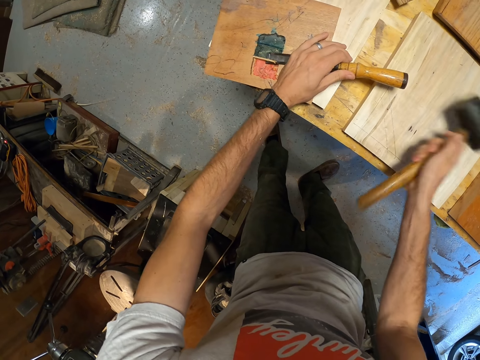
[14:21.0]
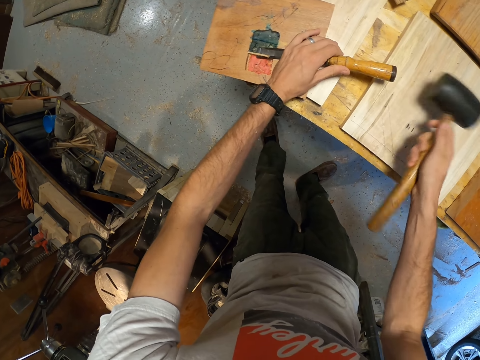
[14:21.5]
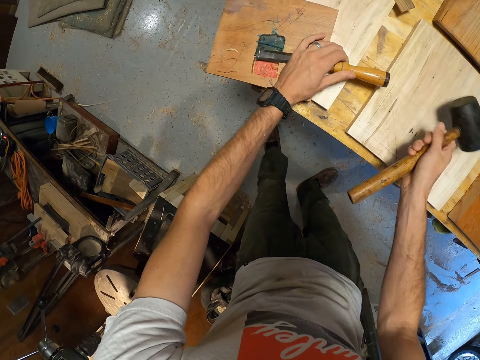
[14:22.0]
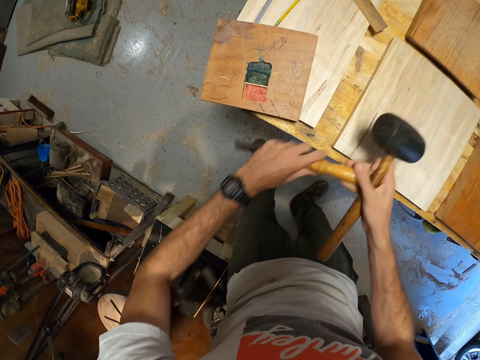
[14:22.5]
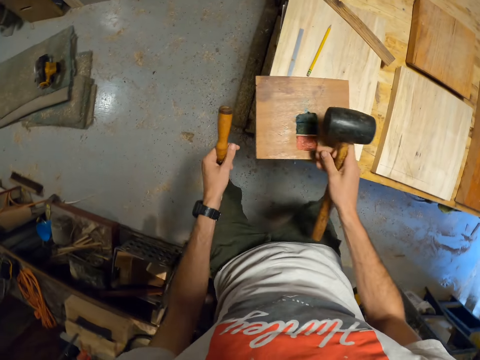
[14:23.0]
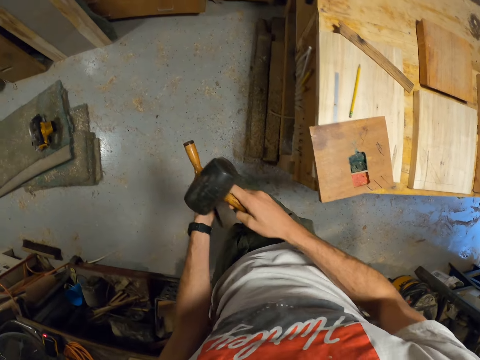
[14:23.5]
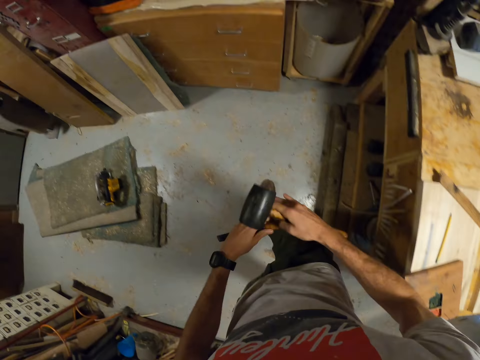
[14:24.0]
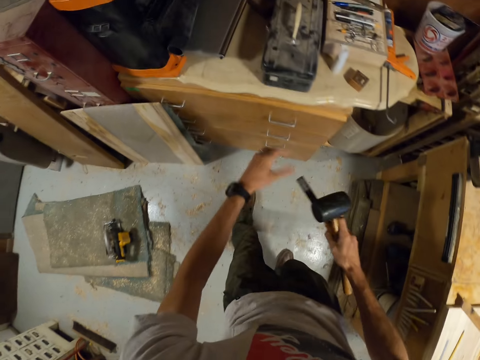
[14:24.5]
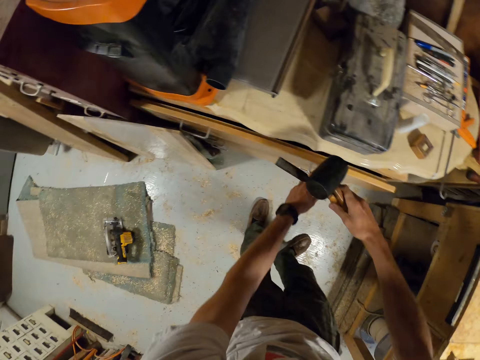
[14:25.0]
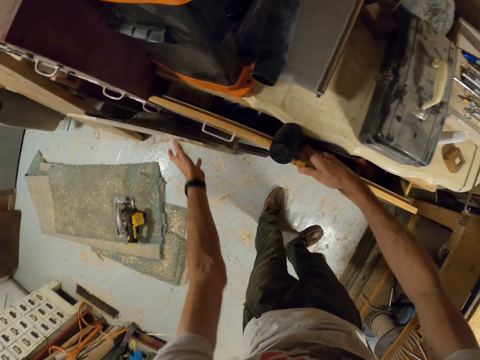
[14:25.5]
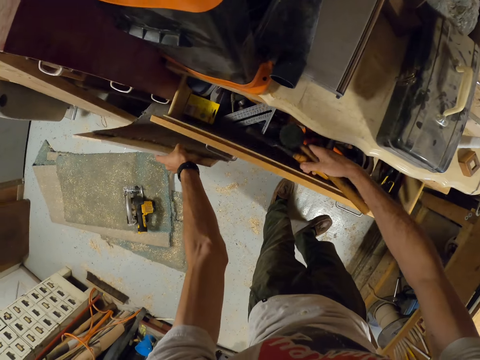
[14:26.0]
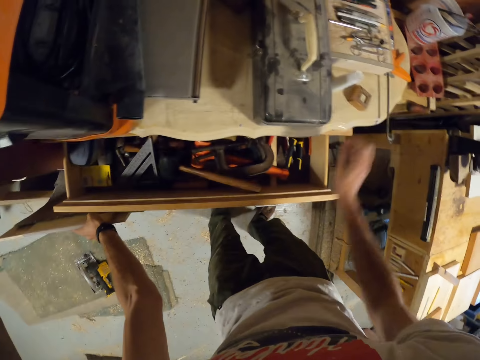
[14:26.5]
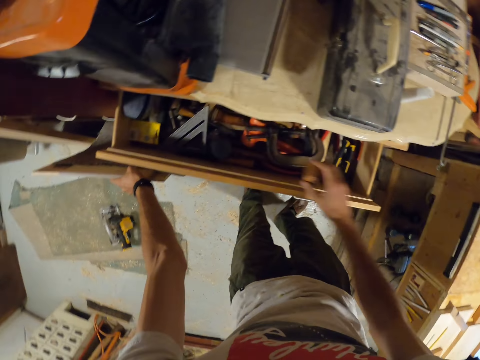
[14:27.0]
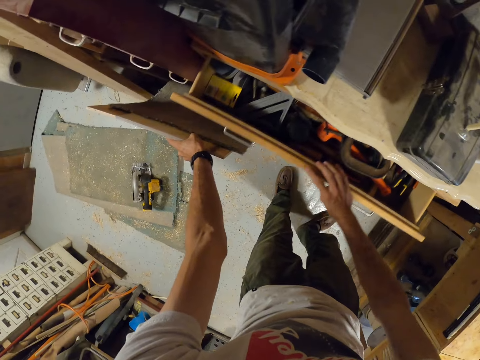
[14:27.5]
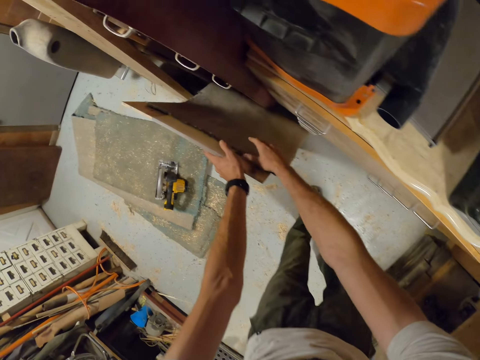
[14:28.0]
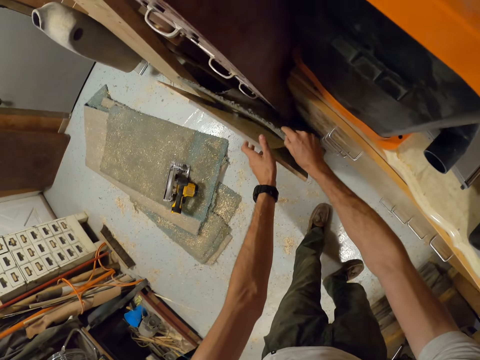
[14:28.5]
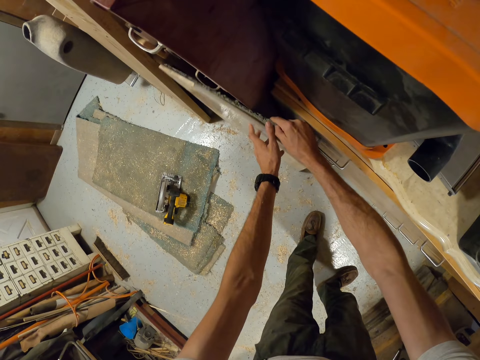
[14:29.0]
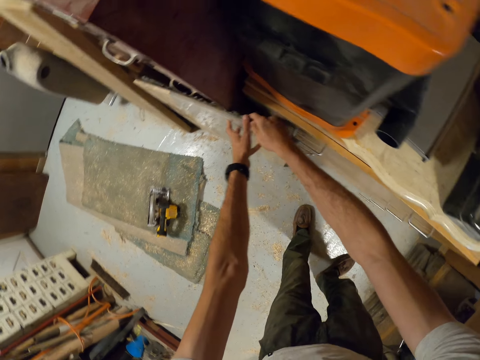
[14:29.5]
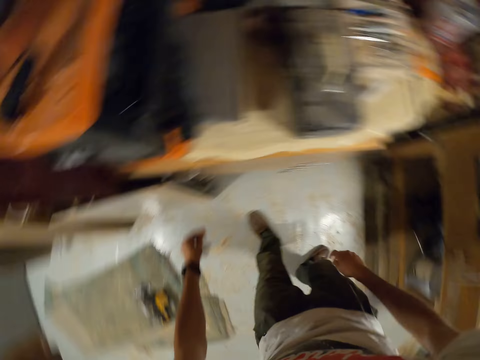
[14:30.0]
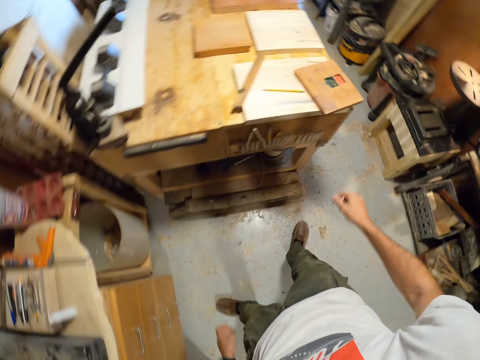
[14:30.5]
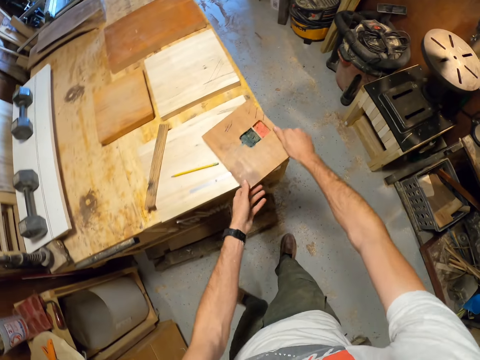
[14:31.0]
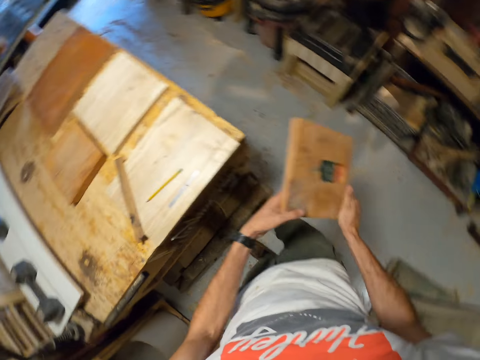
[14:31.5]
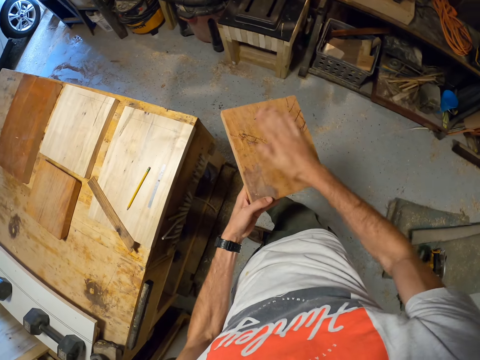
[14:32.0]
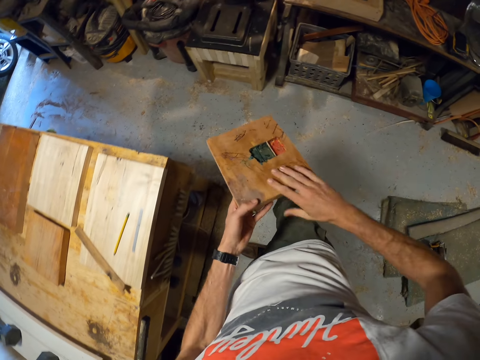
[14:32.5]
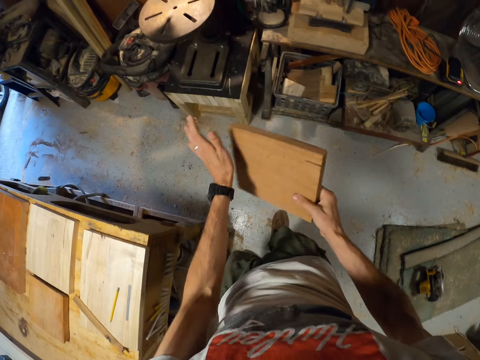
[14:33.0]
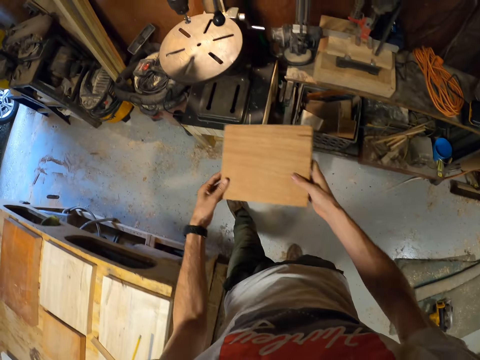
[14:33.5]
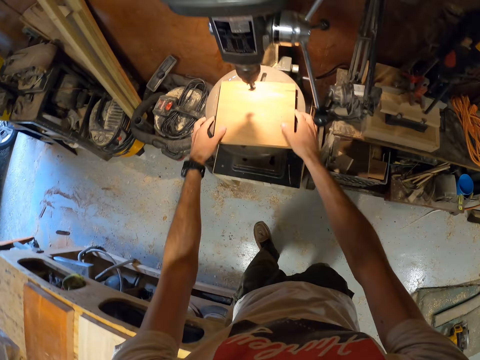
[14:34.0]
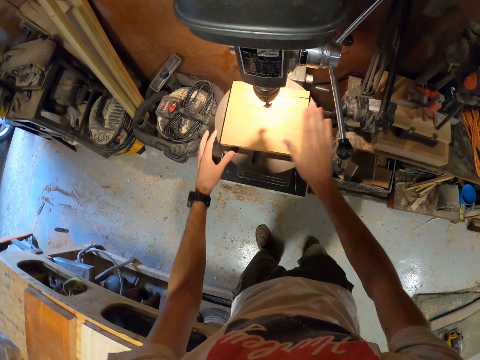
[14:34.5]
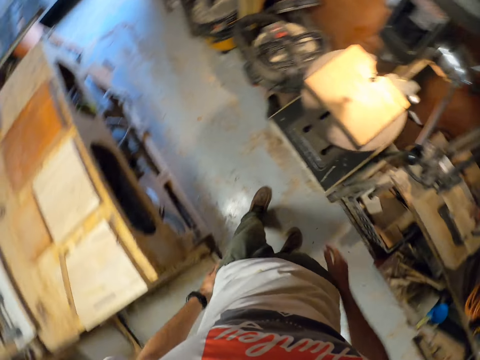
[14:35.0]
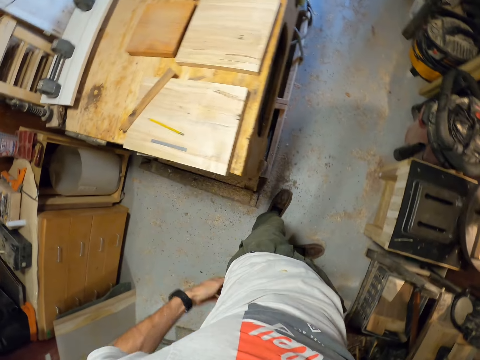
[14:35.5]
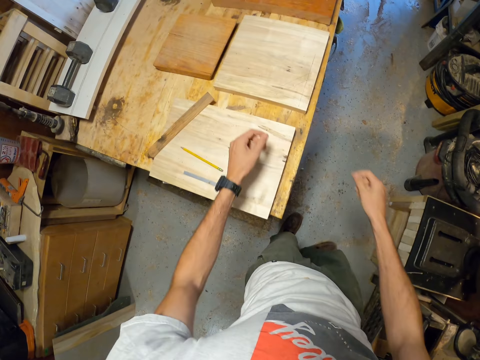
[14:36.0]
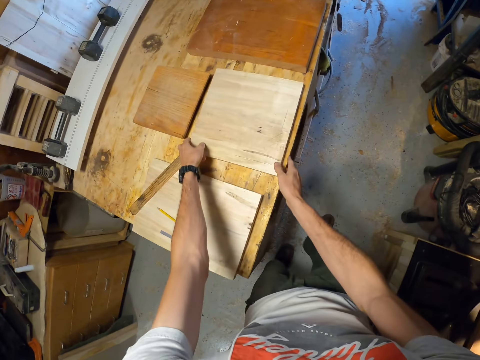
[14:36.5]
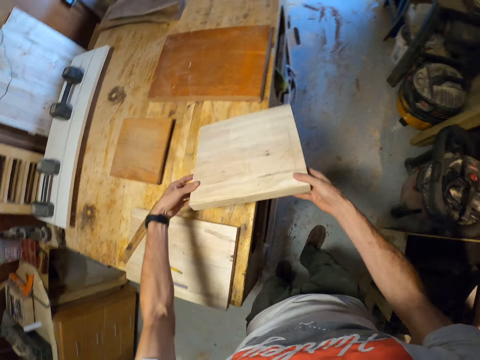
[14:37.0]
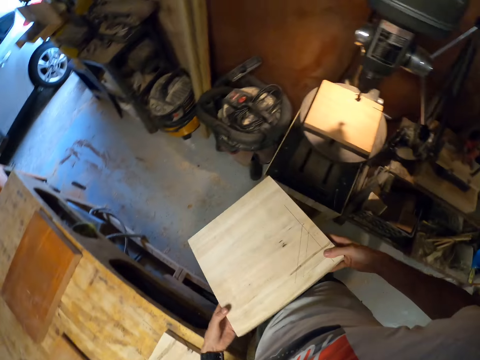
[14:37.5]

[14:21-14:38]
The camera wearer carries the mallet and chisel. He passes the chisel in his left hand to his right hand. He opens the cabinet drawer with his left hand. He holds the wood plank or plywood from a cabinet with his left hand. He drops the mallet and the chisel in the cabinet drawer with his right hand. He picks up a tape rule from the top of the cabinet drawer with his right hand. He drops the tape rule into the cabinet drawer with his right hand. He closes the drawer. He lifts something. He holds a foam behind the wood plank with his right hand. He places the wood plank on the foam on another cabinet with his right hand. He lifts the plywood. He turns around. He carries the third piece of wood on the work bench with both hands. He cleans the third piece of wood in his left hand with his right hand. He cleans the third piece of wood in his right hand with his left hand. He places the third piece of wood on the drill table of the bench drill press with both hands. He wipes his hands on his trousers. He takes a piece of wood from the work bench with both hands.

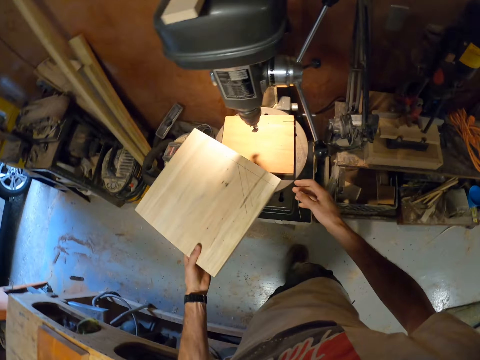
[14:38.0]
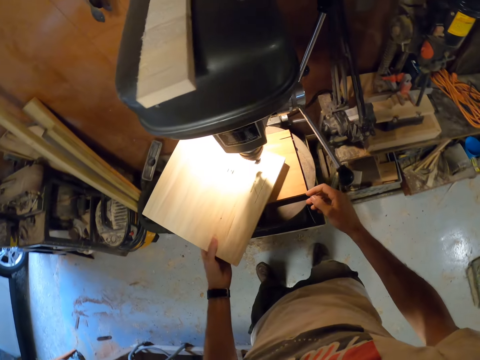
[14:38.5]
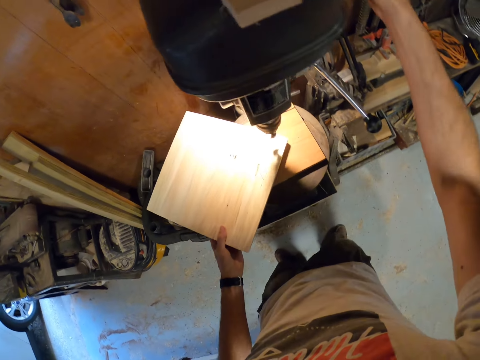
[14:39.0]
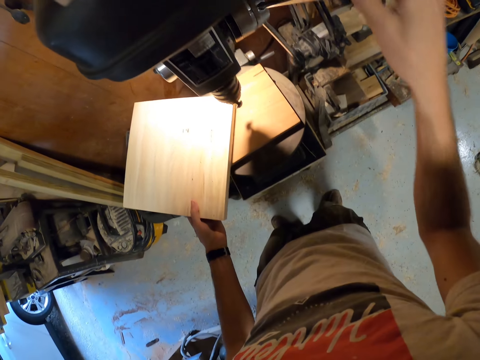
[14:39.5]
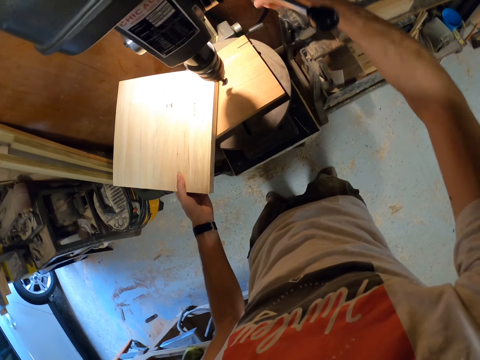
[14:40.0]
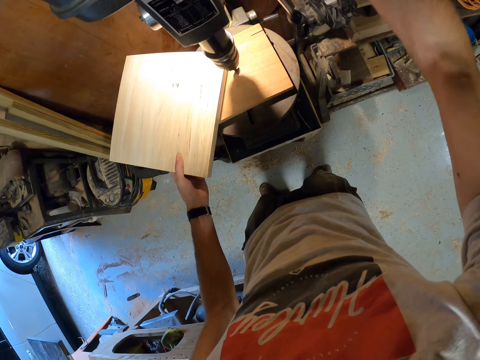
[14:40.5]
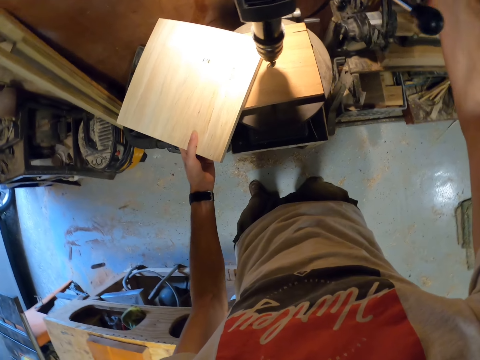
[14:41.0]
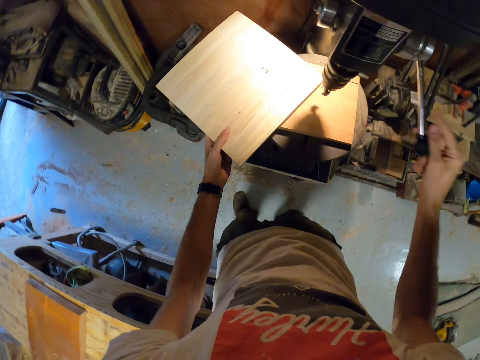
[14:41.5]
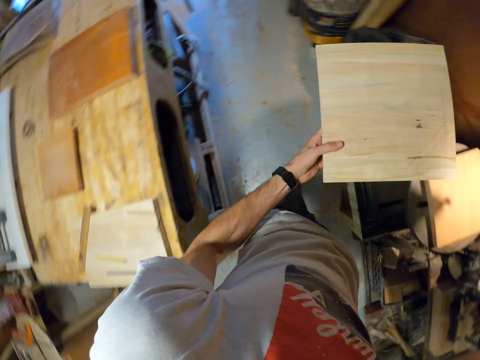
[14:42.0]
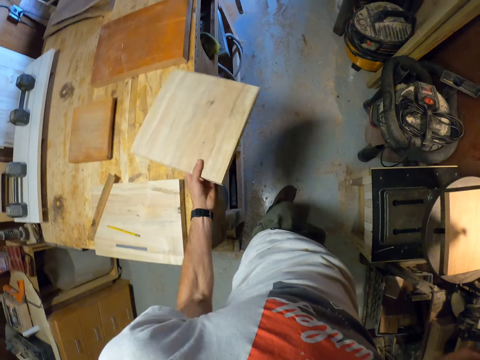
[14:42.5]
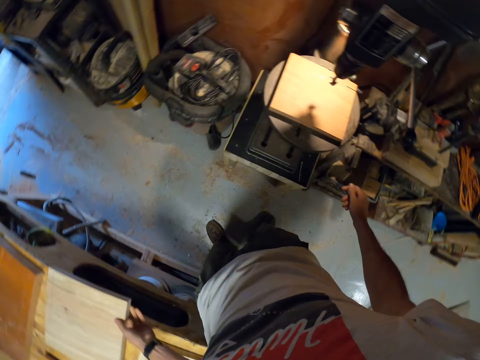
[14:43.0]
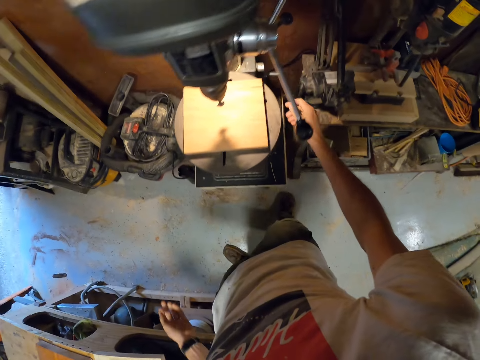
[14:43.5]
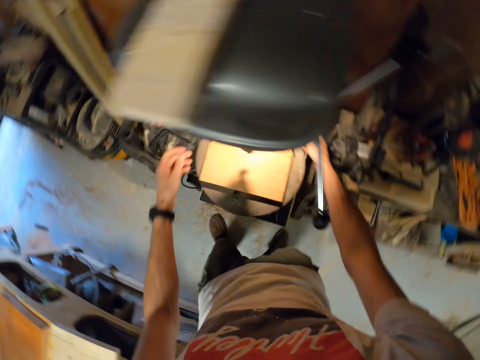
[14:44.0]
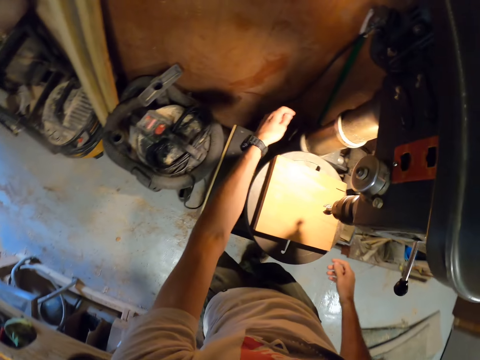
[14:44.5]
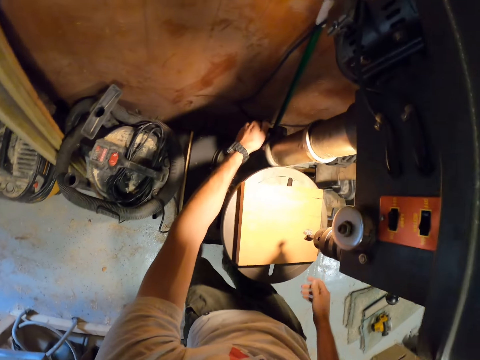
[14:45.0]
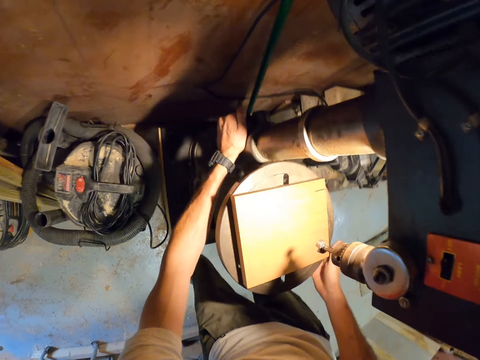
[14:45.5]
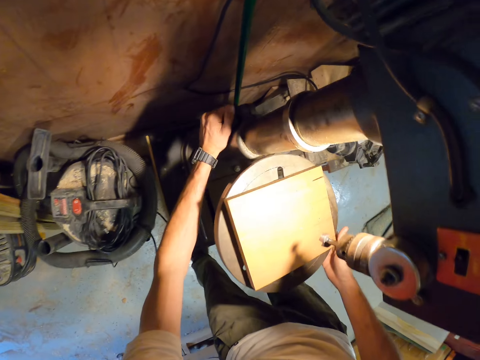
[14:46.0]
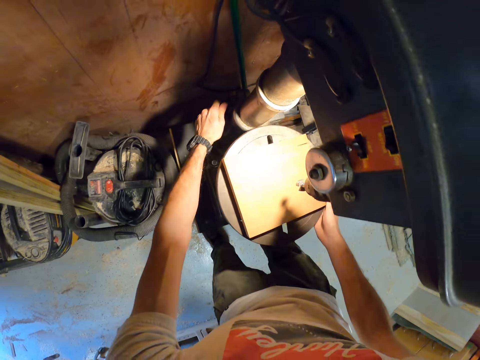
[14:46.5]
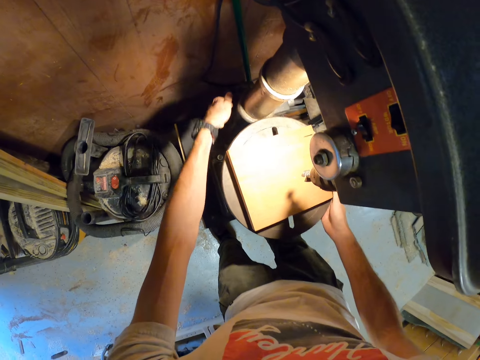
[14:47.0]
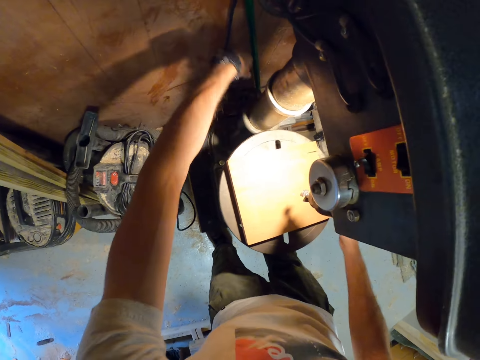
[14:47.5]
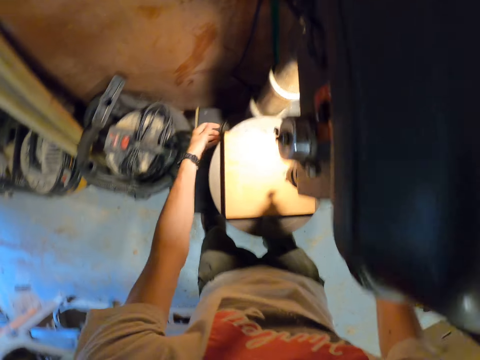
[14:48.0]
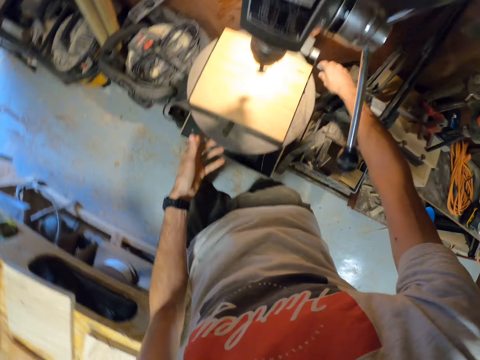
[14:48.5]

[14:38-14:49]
The camera wearer places the piece of wood on the third piece of wood on the drill table of the bench drill press with his left hand. He winds the bench drill press handle with his right hand. He drops the piece of wood on the work bench with his left hand. He adjusts a cord behind the bench drill press with his left hand.
